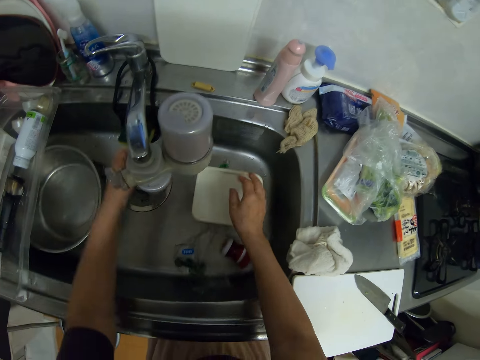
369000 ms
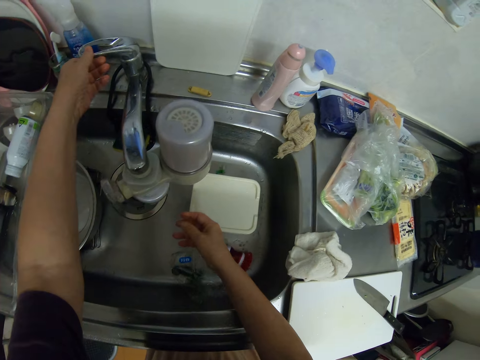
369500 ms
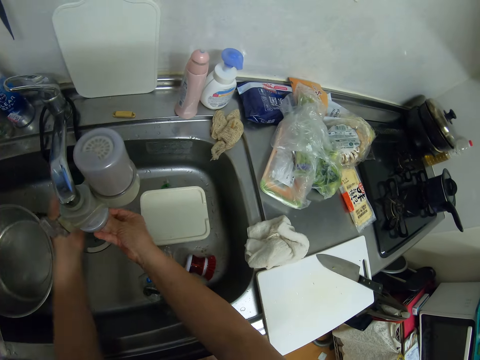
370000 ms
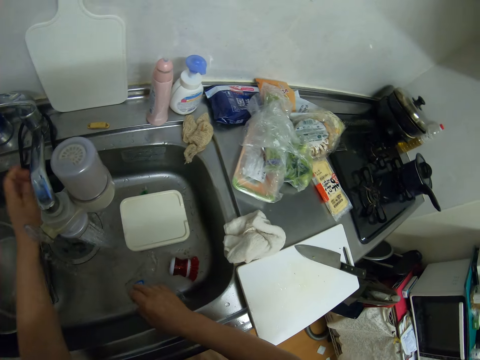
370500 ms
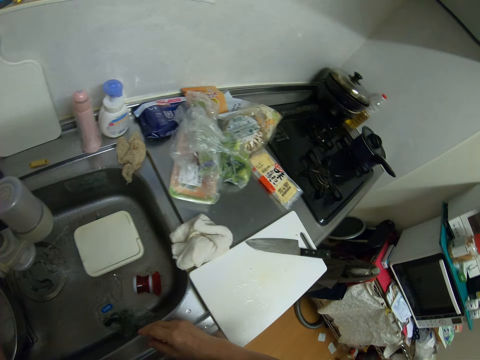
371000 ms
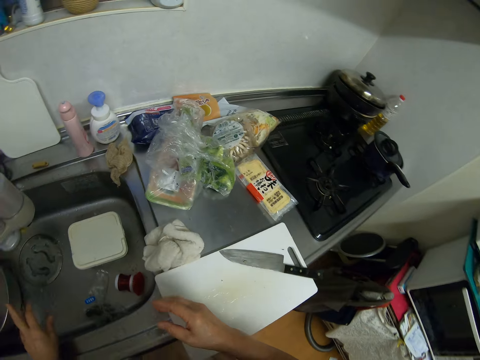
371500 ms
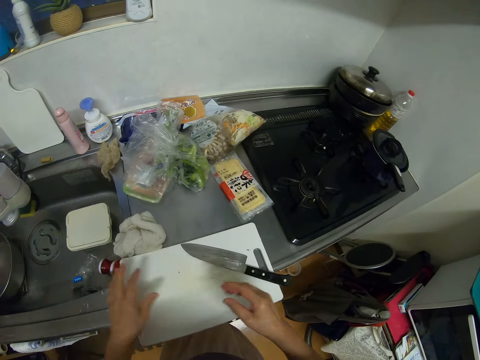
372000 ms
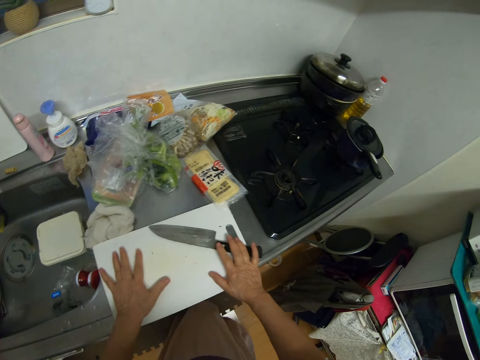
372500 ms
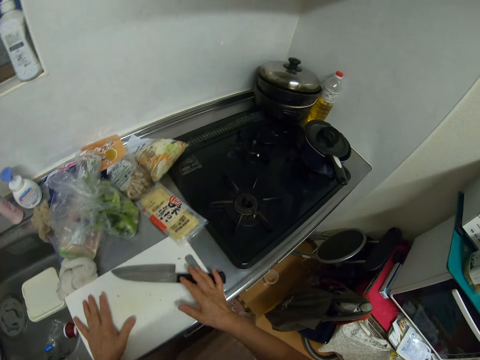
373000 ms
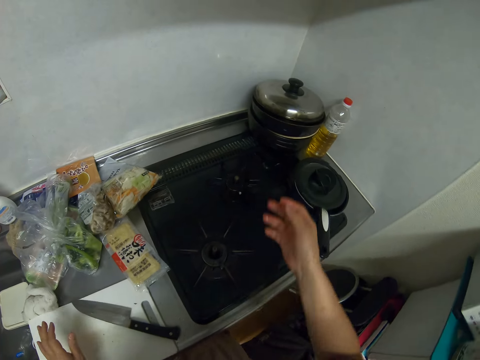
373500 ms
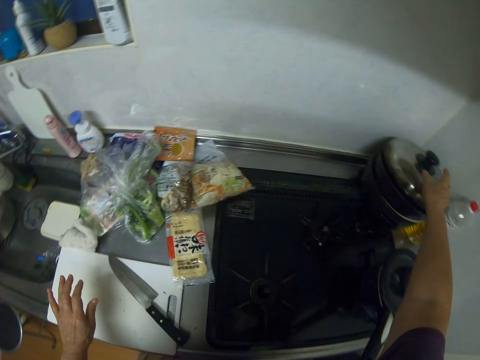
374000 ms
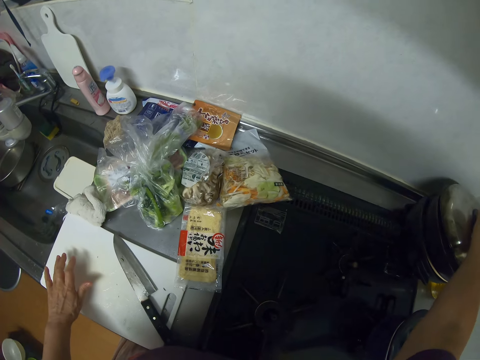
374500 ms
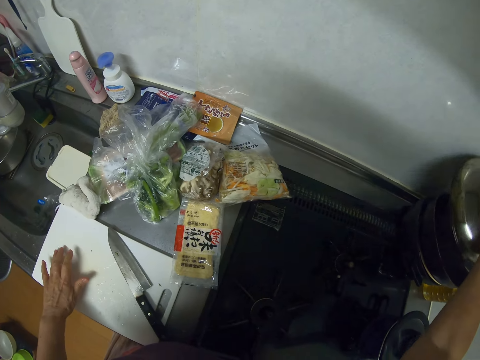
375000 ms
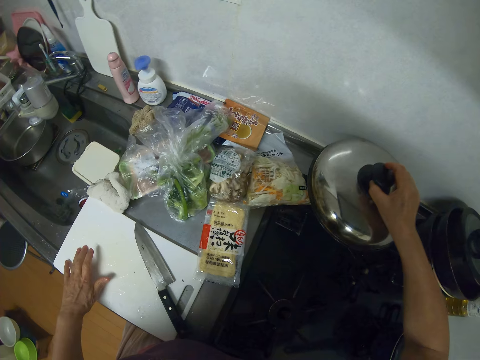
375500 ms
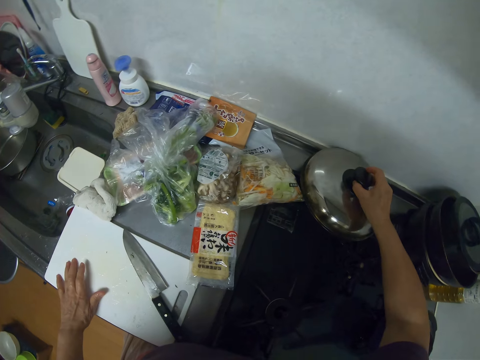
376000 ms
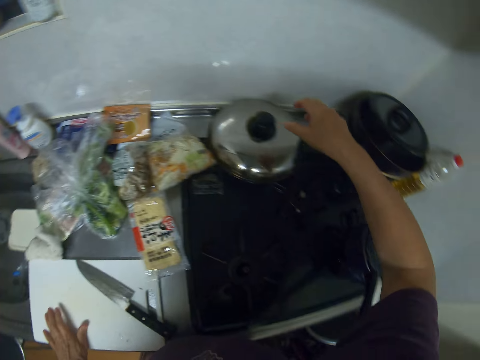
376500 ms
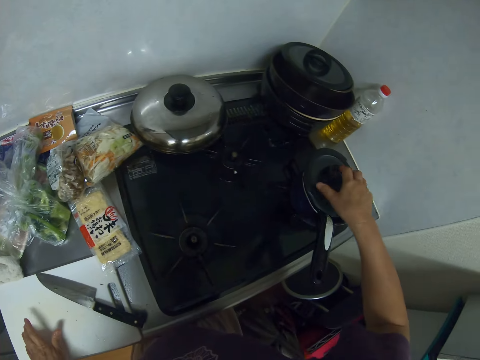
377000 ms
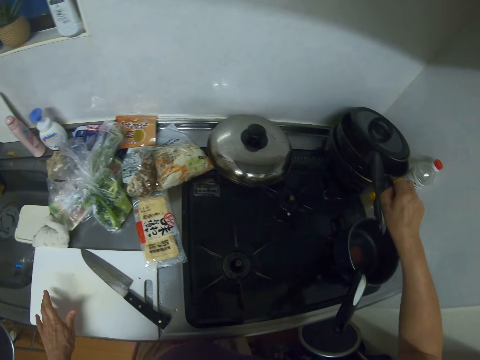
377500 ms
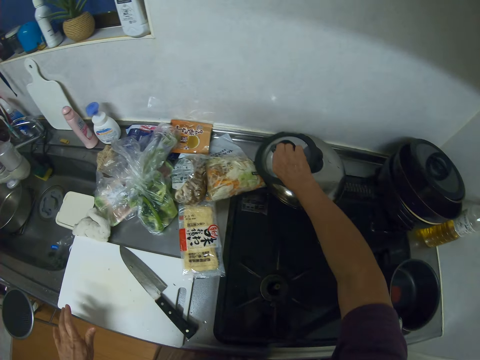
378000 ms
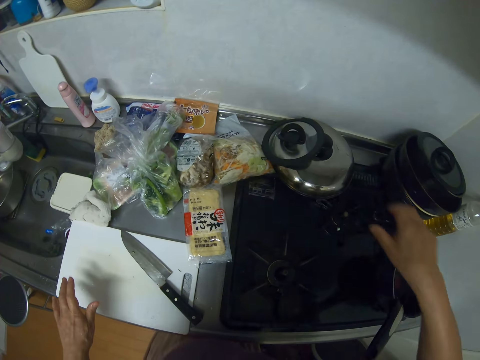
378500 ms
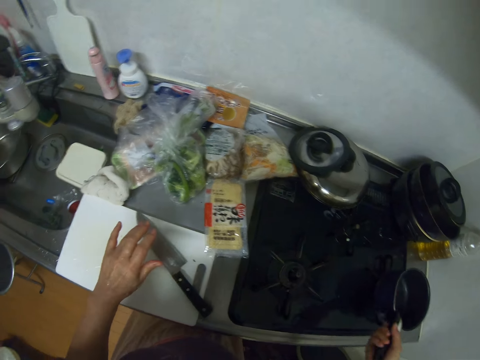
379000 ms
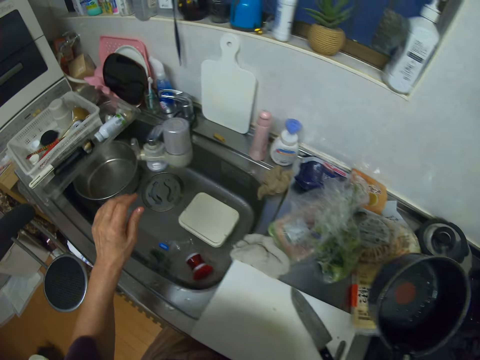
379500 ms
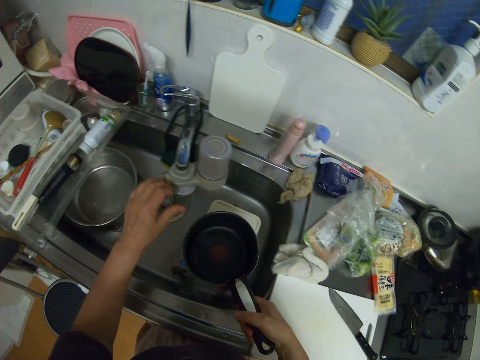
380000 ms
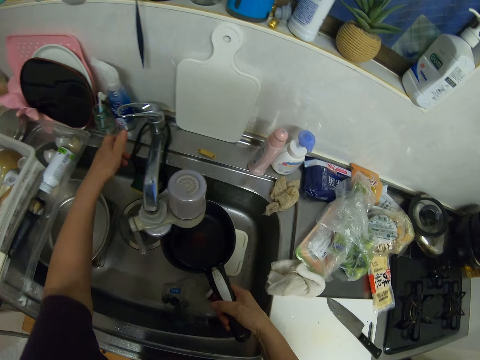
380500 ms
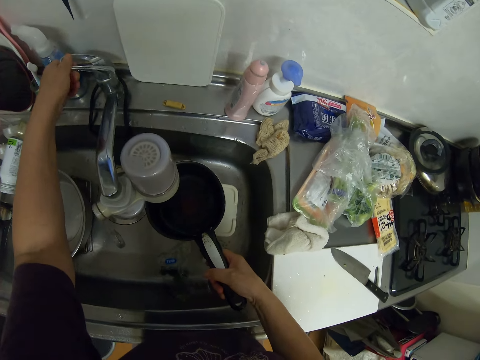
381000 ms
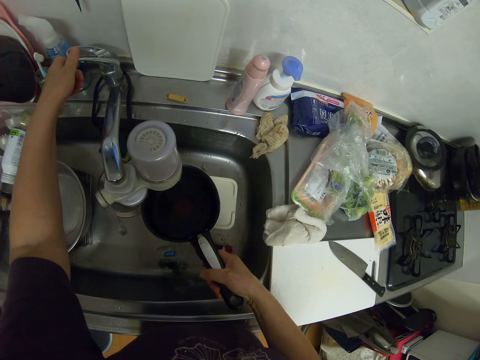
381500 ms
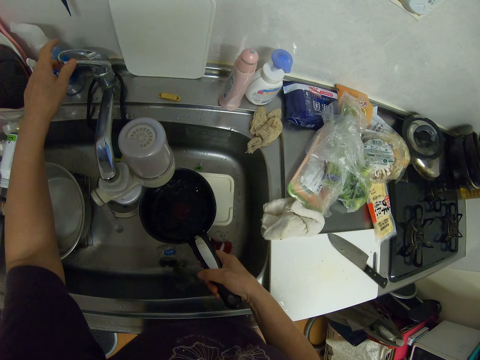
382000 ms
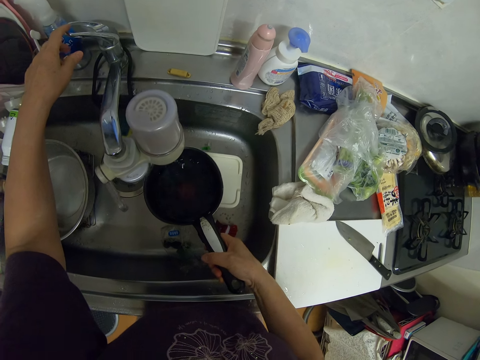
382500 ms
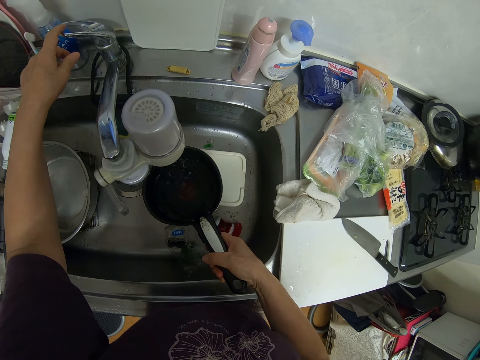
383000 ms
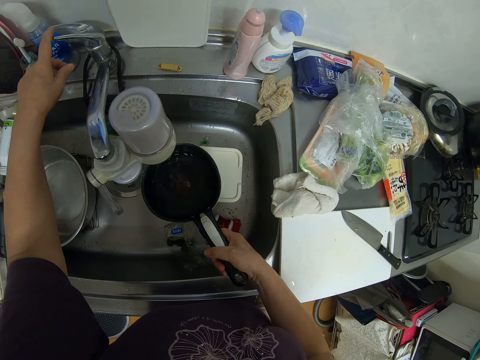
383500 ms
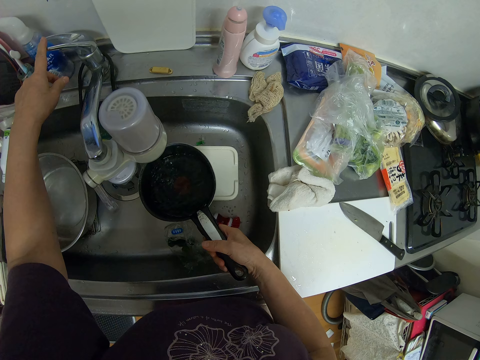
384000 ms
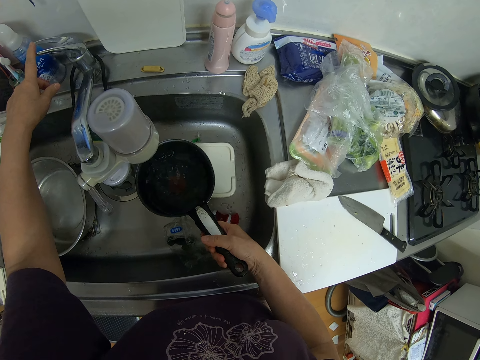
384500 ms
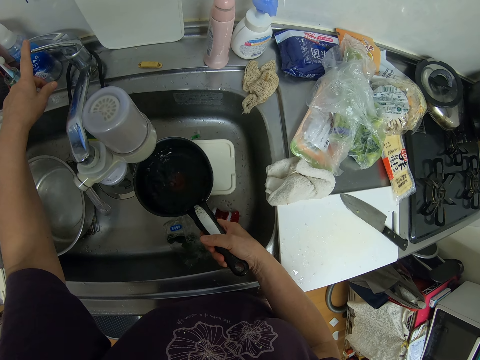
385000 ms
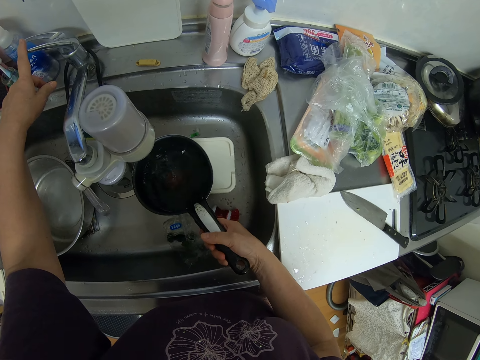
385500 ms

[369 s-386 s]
The camera wearer puts the plastic container in the sink. She opens the sink tap. She rinses her hand with water from the sink tap. She closes the sink tap. She moves the chopping board and knife on the cabinet. She opens a pot beside a cooker. She drops the cover of the pot on the cooker. She opens a sauce pan or skillet on the cooker. She drops the cover of the sauce pan on the other cover. She carries the sauce pan from the cooker to the sink. She puts the sauce pan under the sink tap. She opens the sink tap. She puts water in the skillet.

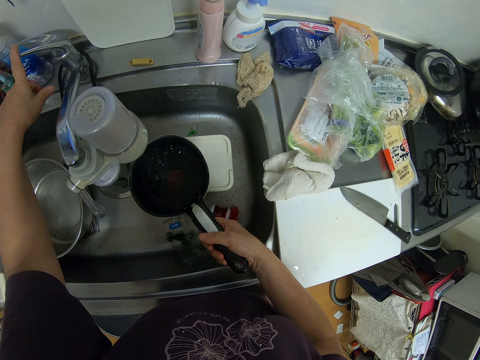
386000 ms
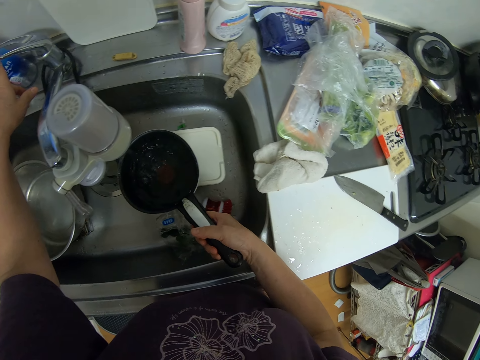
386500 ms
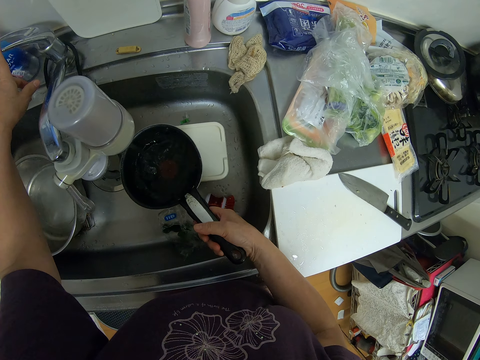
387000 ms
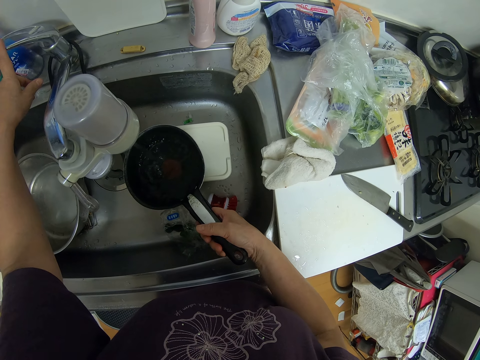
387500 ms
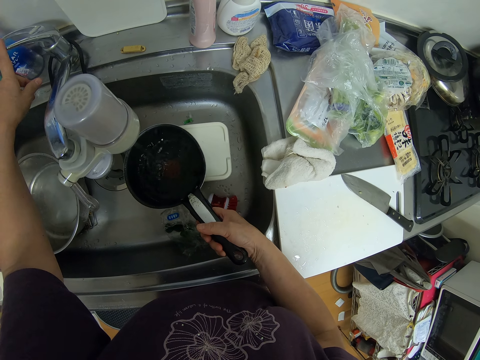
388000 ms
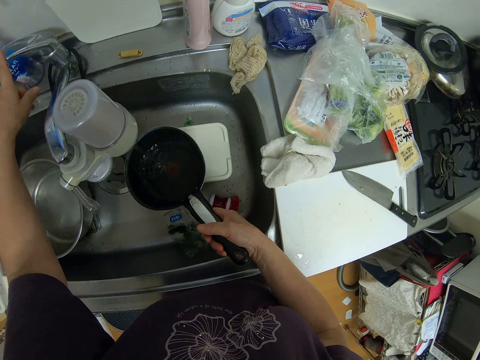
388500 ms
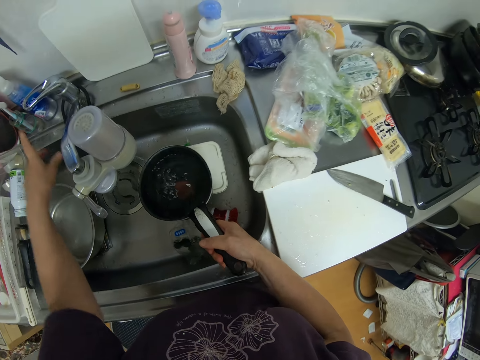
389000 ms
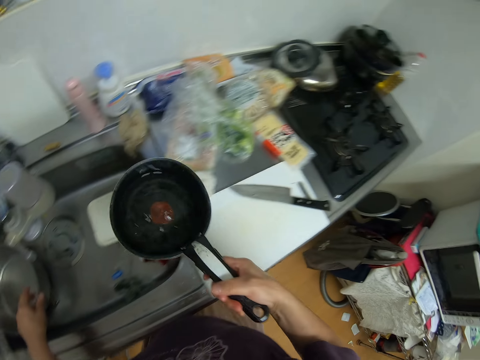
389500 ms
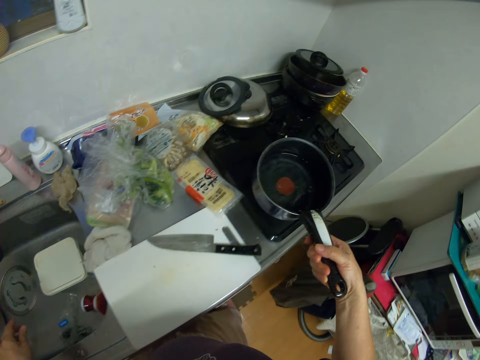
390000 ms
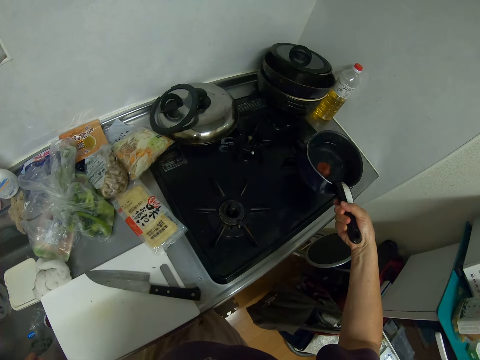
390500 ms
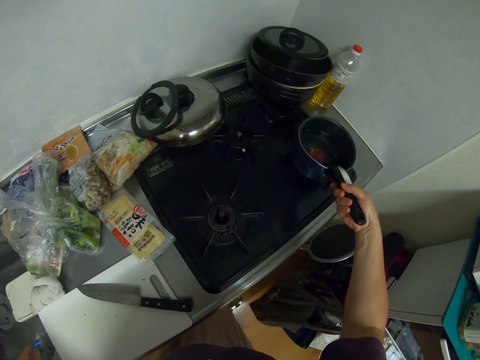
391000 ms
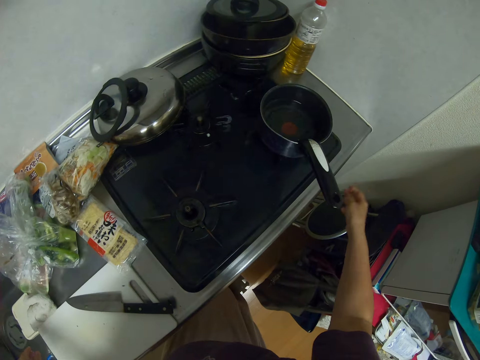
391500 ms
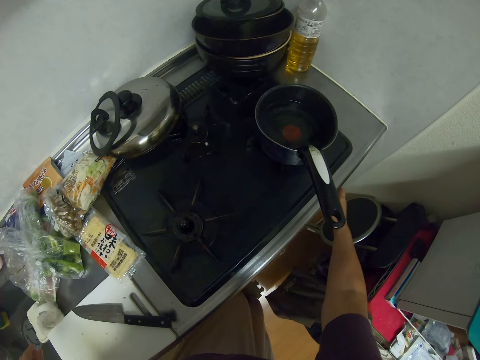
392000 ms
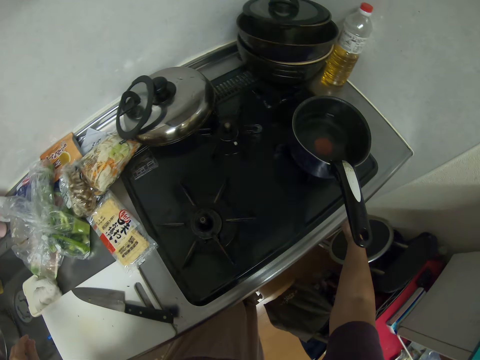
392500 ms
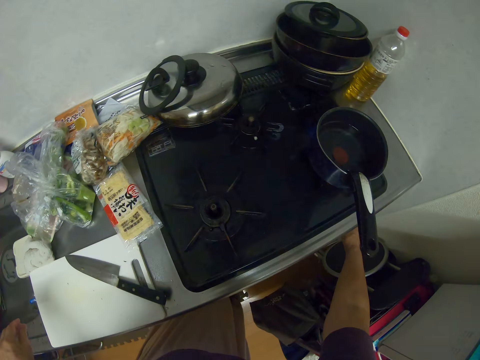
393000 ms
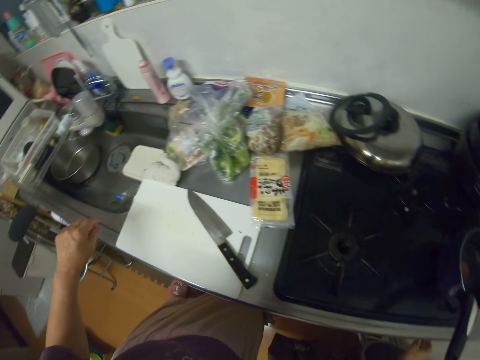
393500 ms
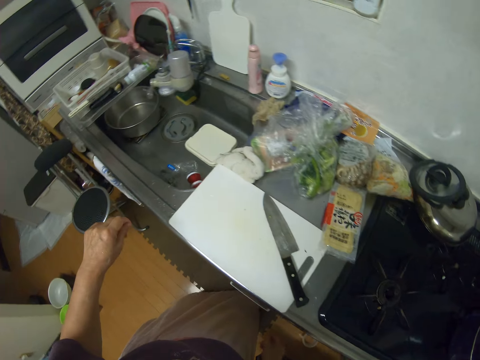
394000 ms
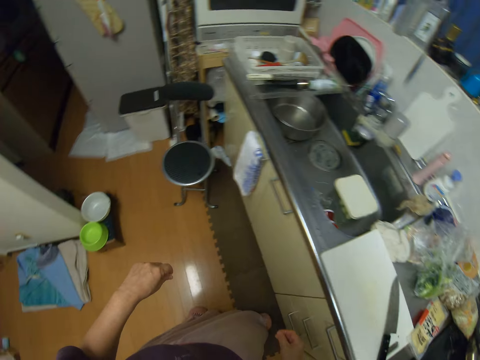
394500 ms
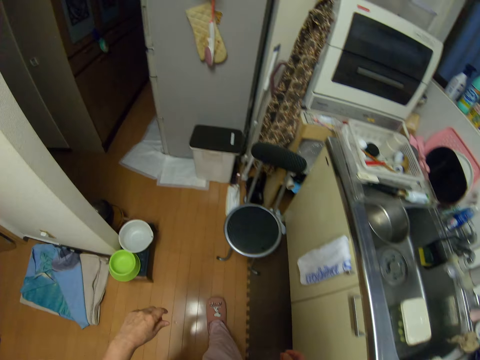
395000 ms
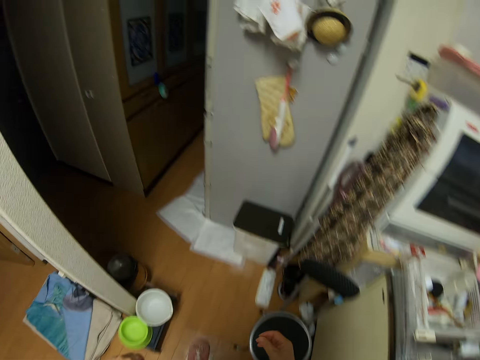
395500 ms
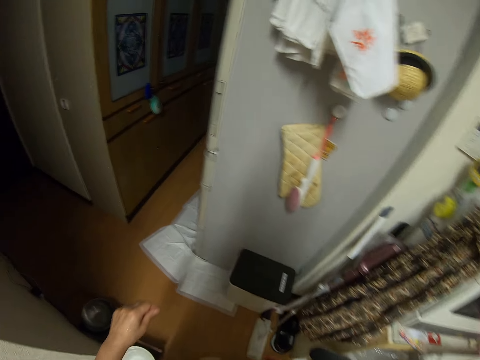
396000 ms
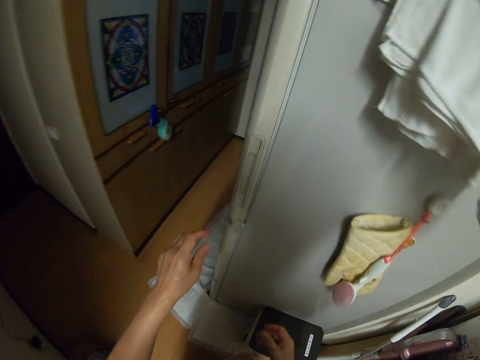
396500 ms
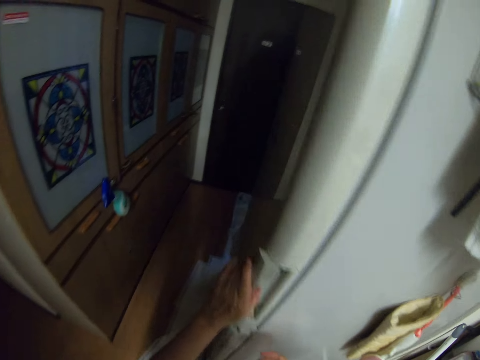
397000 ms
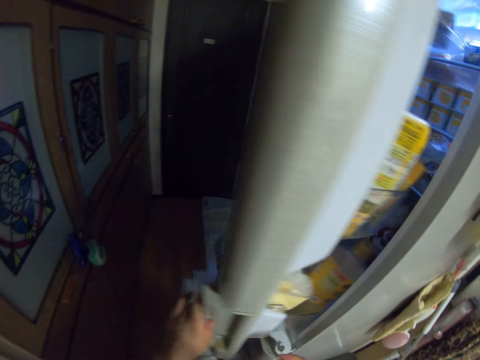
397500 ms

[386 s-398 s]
The camera wearer closes the sink tap. They carry the sauce pan from the sink. They put the sauce pan on the cooker. They switch on the cooker. They walk towards the fridge. They open the fridge.
